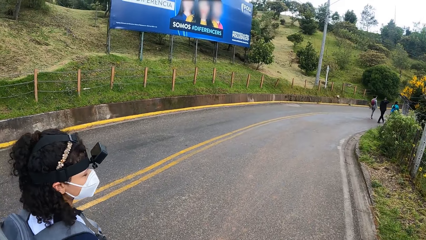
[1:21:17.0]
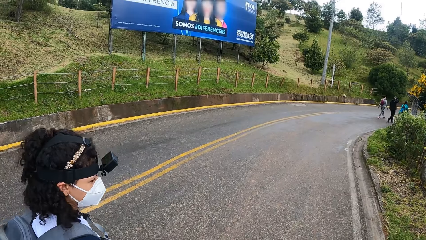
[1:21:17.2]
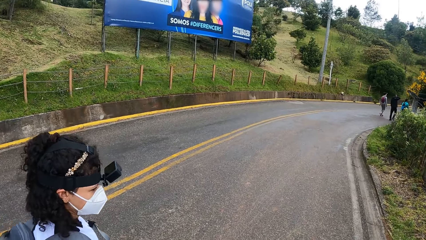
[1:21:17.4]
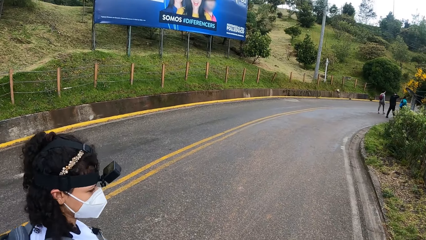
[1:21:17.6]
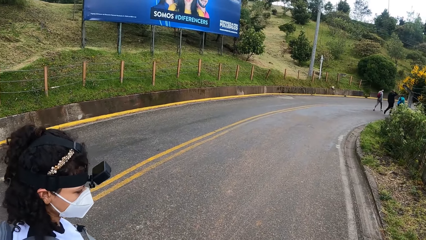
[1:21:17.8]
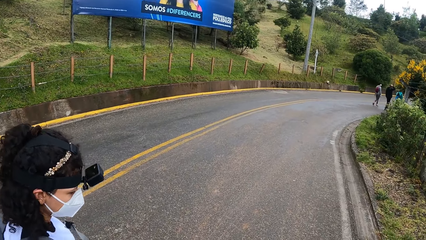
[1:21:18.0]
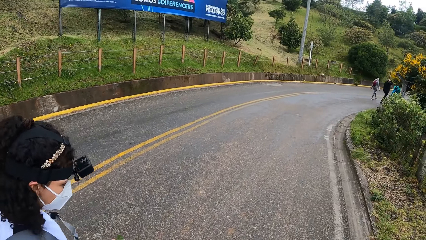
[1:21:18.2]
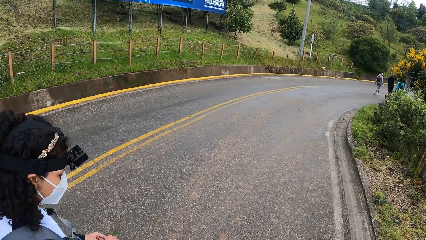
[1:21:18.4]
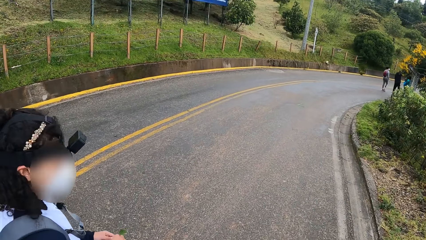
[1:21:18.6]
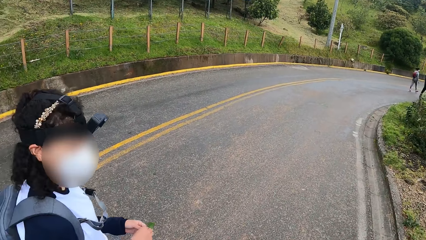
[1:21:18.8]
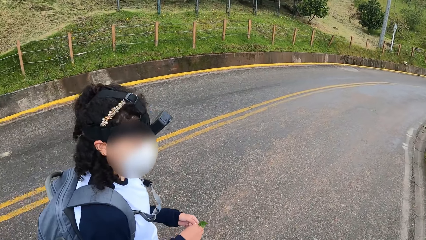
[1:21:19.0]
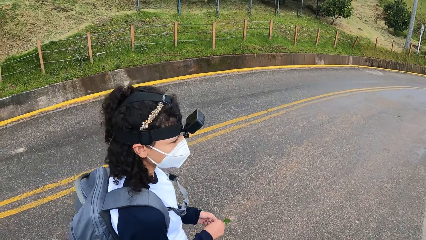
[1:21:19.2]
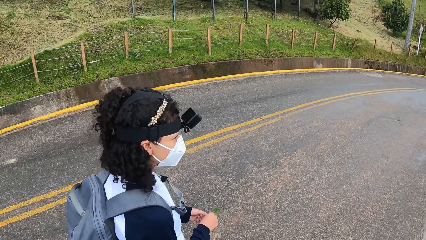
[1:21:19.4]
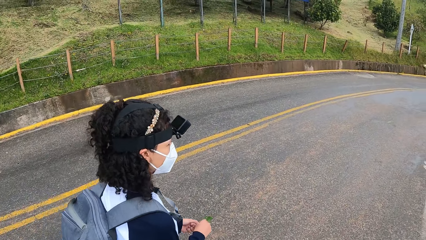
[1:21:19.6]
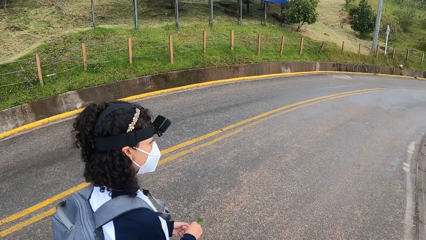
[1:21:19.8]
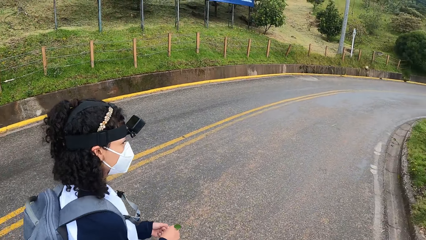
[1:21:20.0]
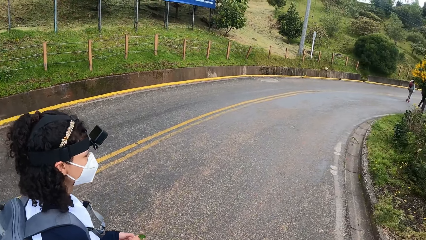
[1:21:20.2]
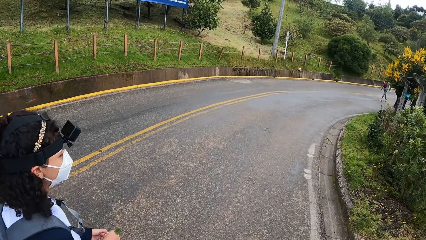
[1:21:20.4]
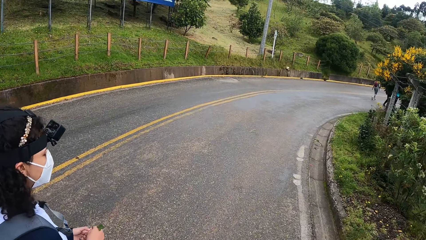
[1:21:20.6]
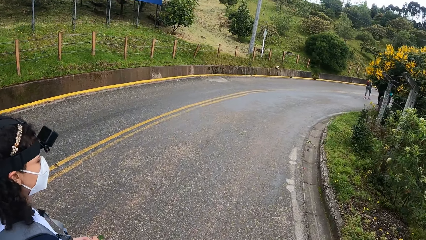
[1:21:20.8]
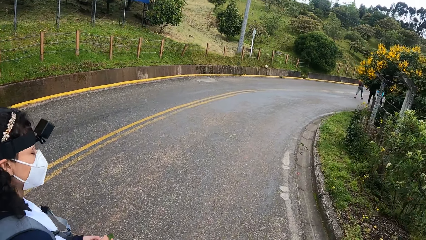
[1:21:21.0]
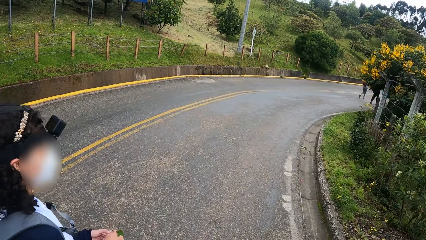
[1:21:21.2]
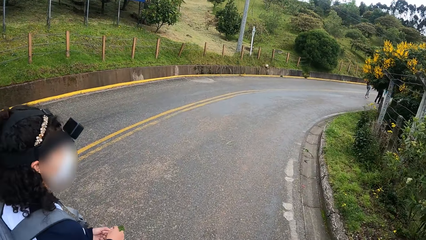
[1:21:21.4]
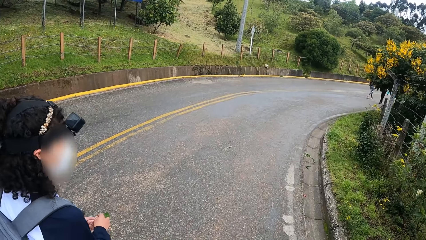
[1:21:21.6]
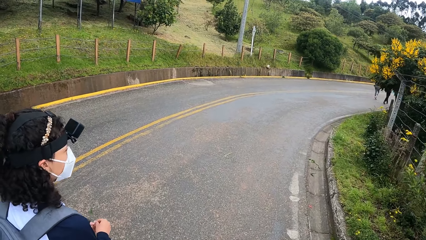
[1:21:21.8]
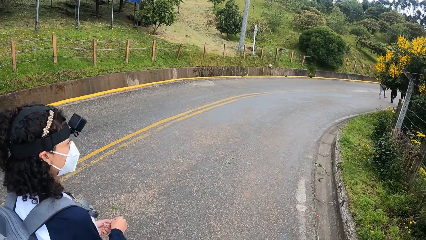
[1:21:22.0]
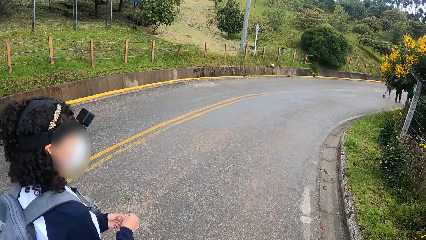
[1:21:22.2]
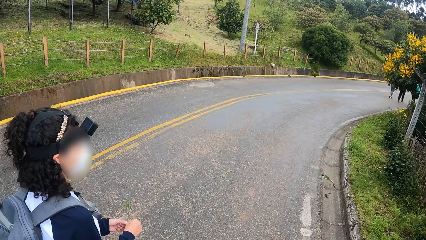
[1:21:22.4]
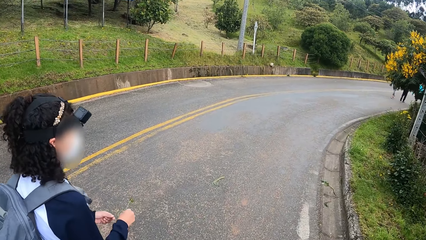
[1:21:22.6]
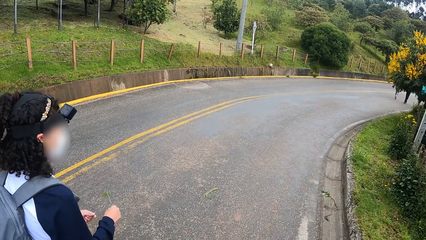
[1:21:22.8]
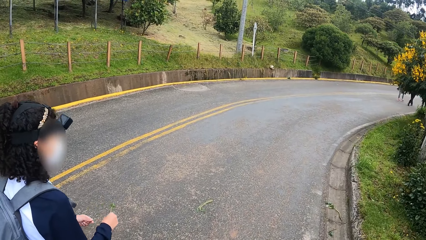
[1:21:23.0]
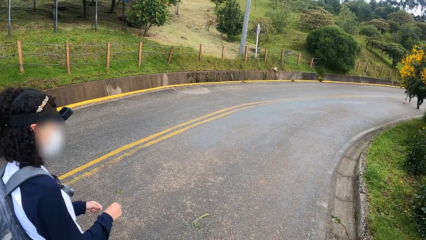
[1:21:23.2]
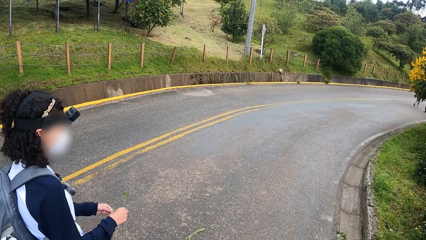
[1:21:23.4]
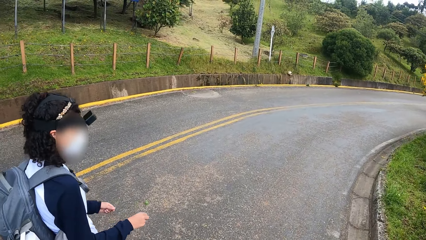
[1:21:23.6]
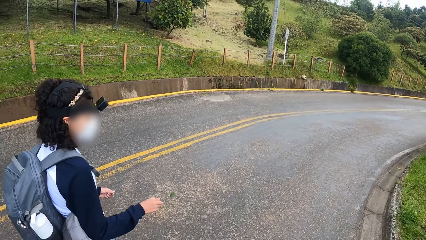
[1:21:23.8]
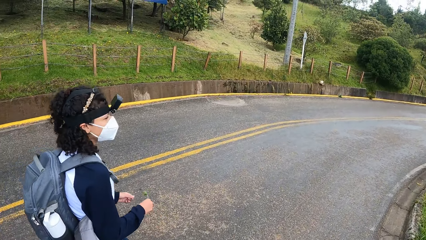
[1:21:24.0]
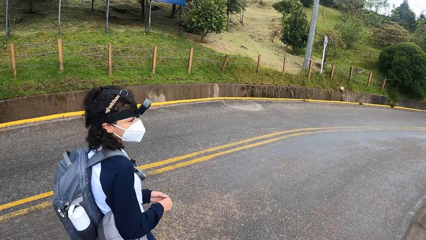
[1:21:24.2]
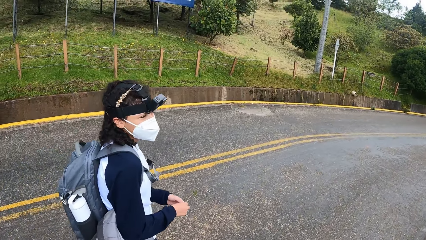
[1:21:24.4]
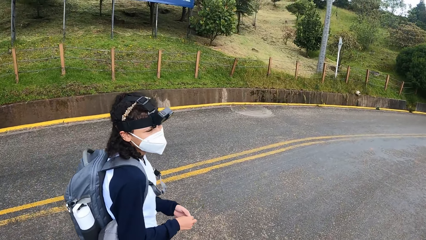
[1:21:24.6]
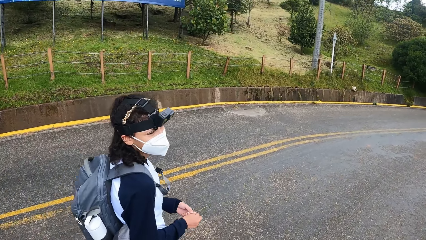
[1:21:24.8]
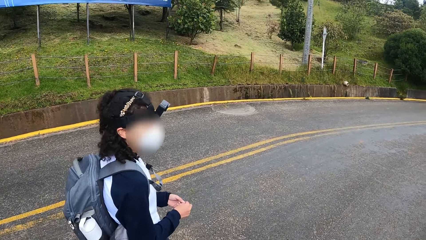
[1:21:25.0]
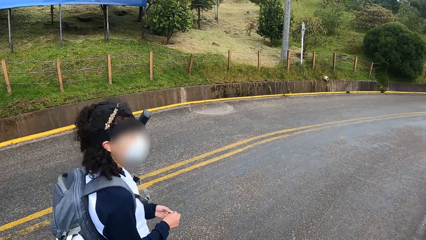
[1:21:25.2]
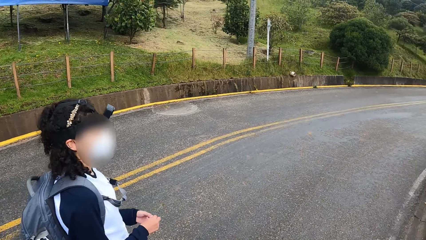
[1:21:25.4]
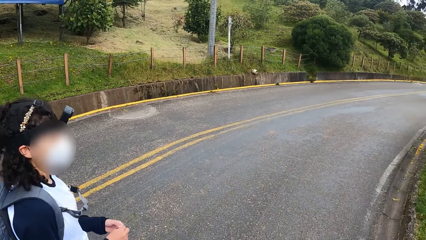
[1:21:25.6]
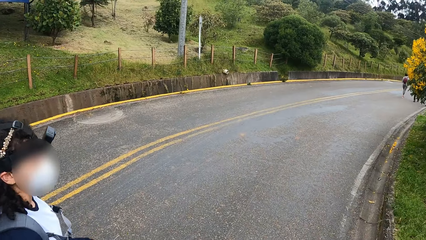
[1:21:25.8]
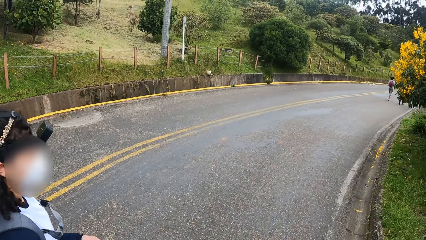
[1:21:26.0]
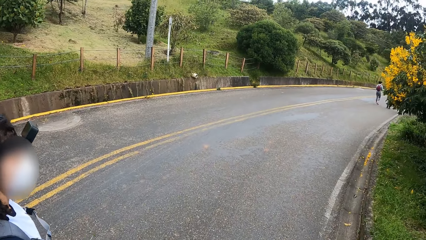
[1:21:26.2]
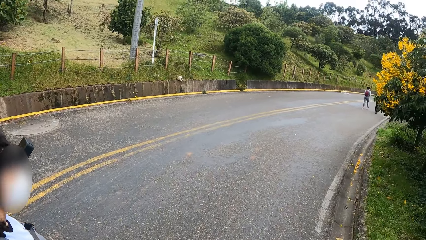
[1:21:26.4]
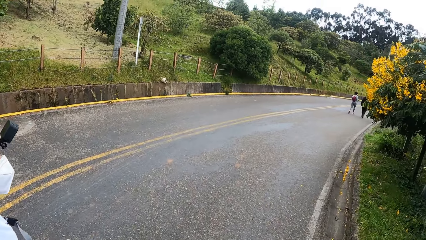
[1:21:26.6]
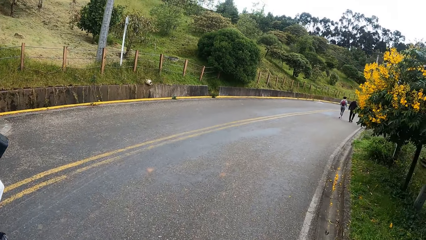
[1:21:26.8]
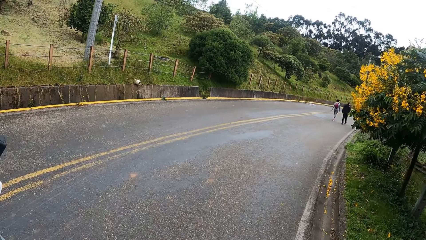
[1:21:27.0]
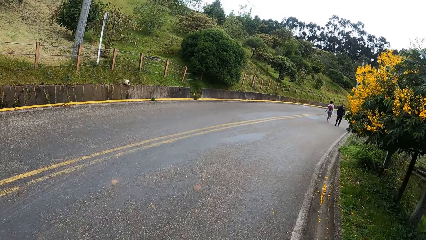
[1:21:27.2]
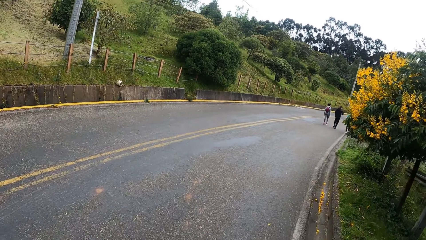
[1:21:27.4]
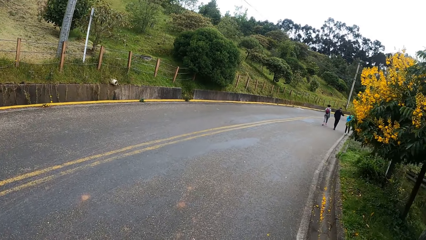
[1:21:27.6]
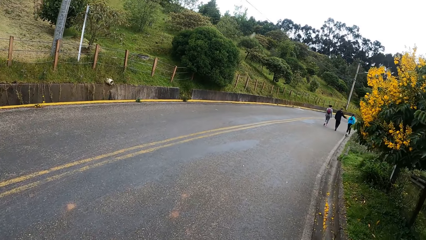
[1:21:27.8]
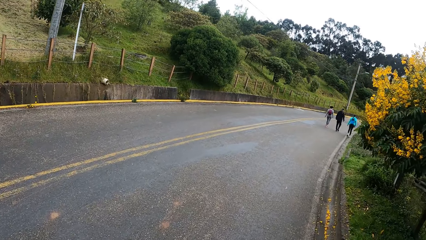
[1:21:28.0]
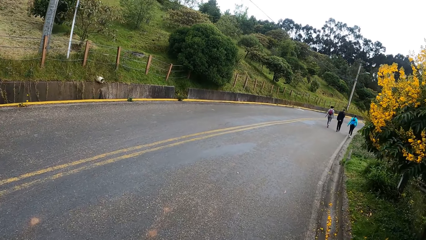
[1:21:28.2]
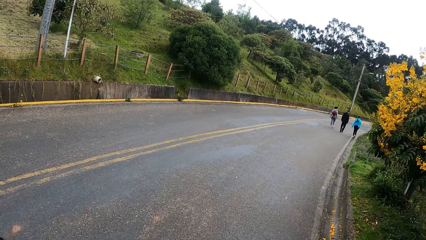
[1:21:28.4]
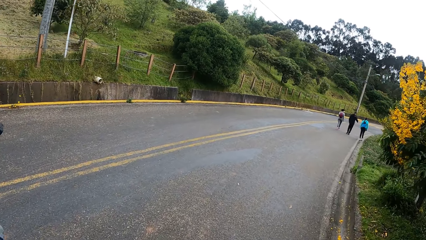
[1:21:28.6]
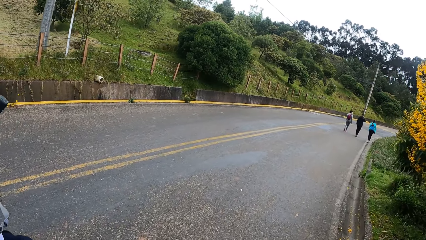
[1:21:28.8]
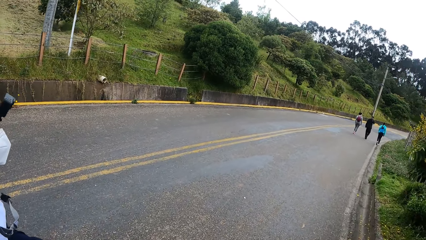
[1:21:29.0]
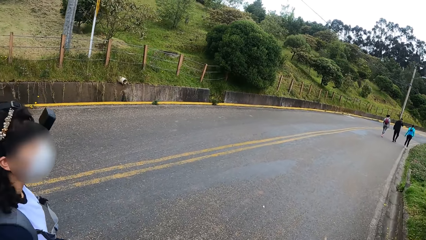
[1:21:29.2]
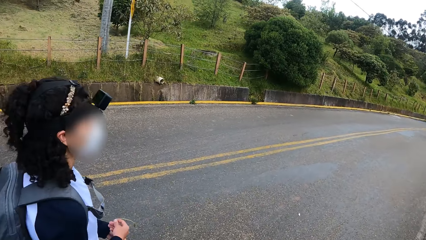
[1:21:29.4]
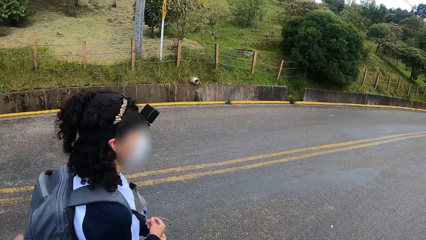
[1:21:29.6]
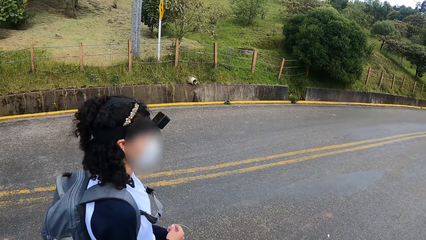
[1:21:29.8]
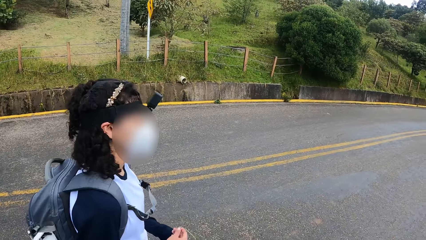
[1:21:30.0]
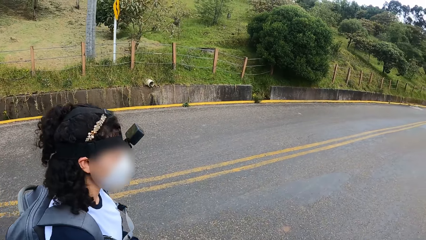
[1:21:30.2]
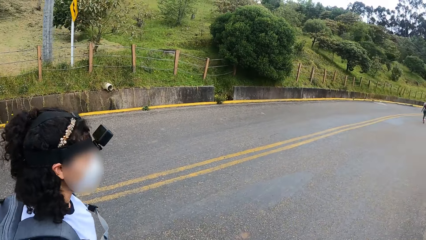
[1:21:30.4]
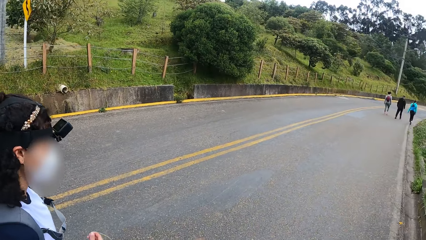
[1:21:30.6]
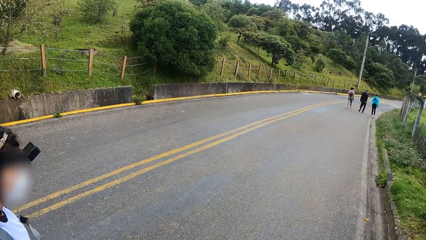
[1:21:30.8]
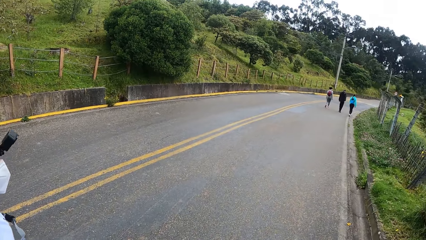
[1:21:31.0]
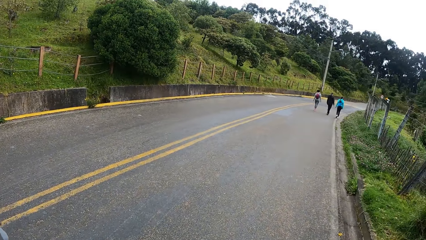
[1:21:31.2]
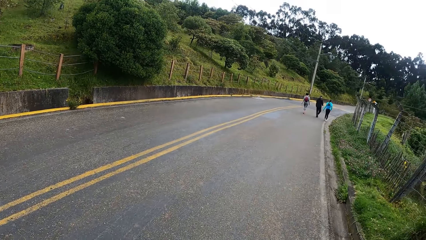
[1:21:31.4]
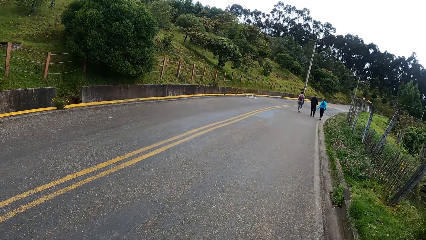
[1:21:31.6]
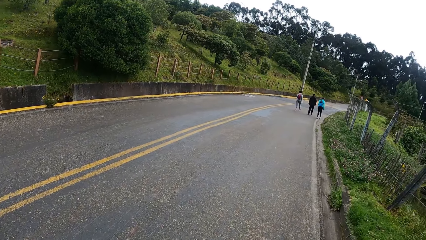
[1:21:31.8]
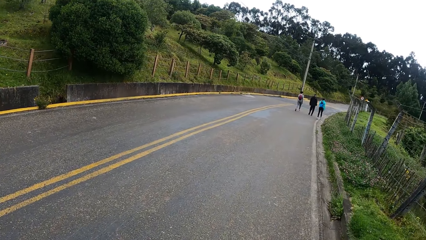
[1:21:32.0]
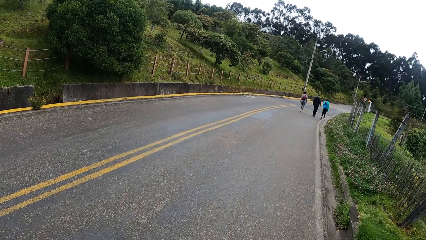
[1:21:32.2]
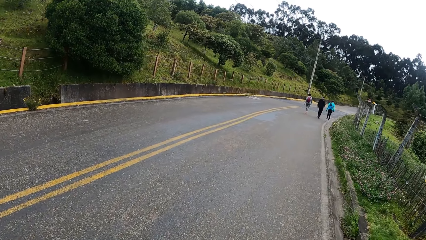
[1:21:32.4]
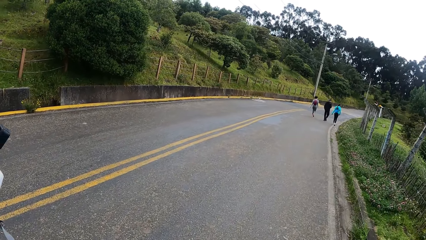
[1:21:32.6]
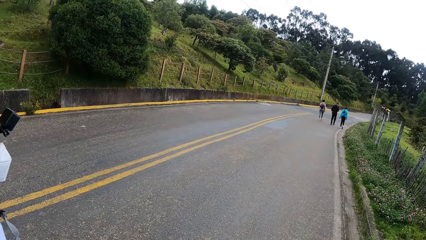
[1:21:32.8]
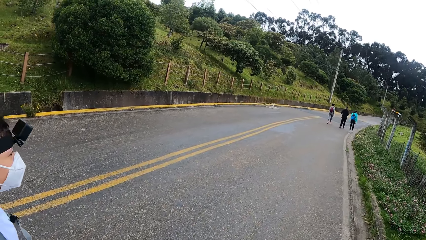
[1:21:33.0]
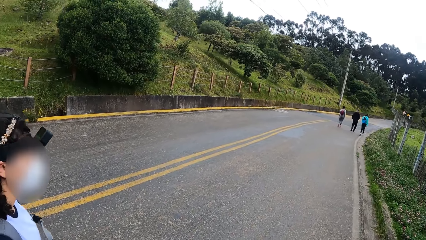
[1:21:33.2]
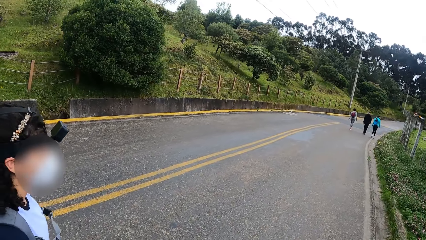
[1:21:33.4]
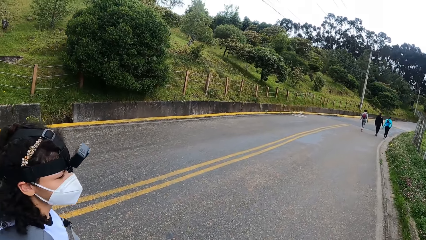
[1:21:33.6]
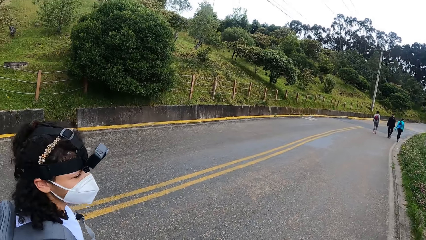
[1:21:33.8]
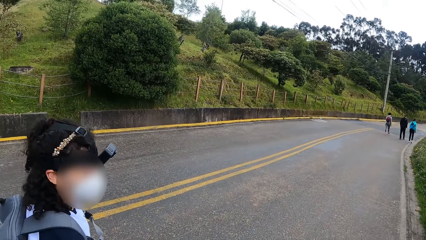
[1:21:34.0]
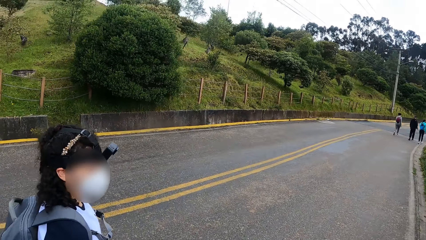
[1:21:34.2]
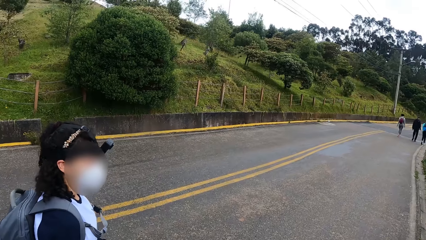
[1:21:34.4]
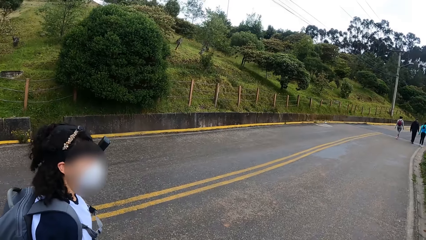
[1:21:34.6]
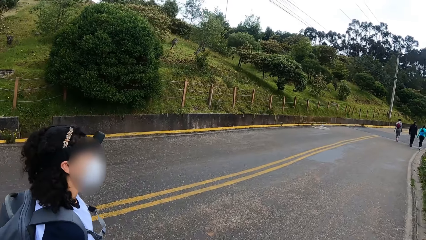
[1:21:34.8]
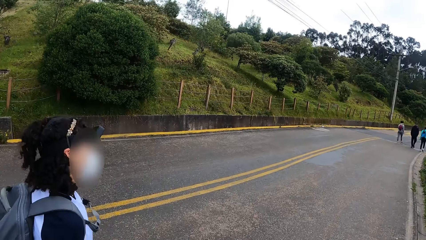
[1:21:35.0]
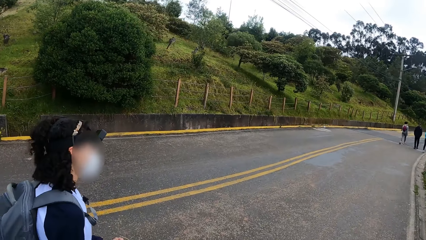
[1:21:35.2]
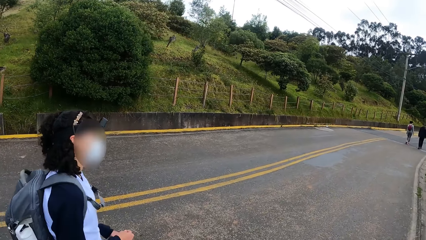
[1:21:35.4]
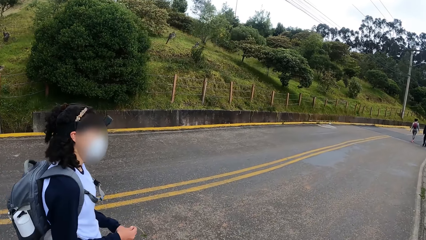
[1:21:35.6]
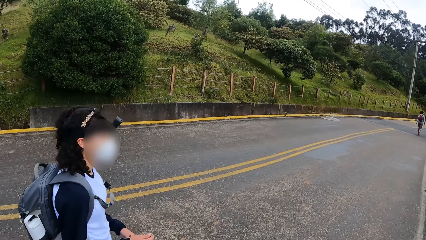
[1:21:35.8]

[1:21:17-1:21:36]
The woman passes the plant in her left hand to her right hand.
